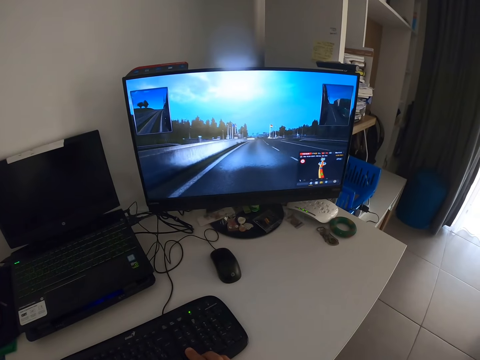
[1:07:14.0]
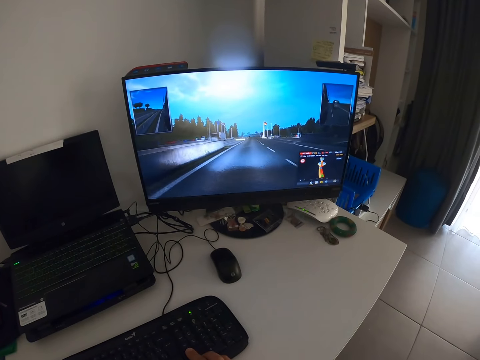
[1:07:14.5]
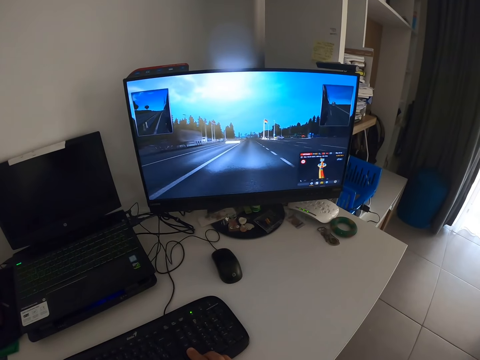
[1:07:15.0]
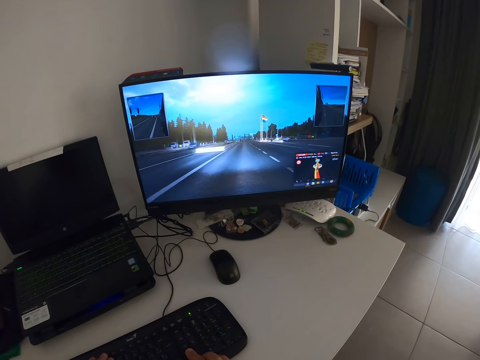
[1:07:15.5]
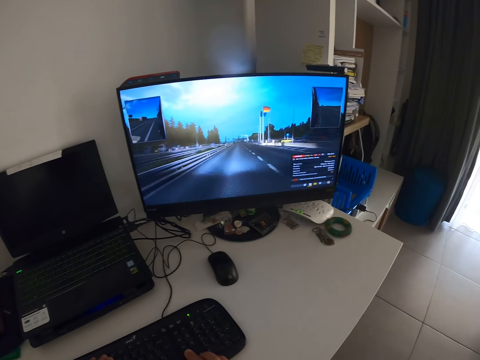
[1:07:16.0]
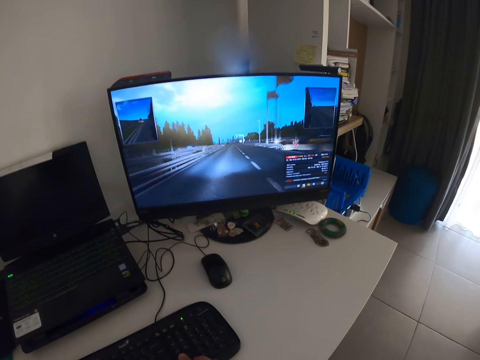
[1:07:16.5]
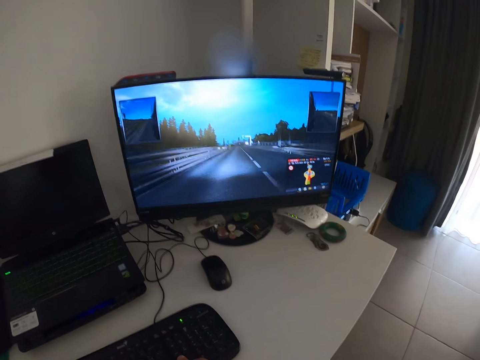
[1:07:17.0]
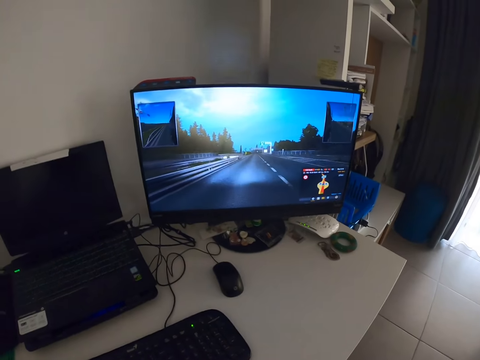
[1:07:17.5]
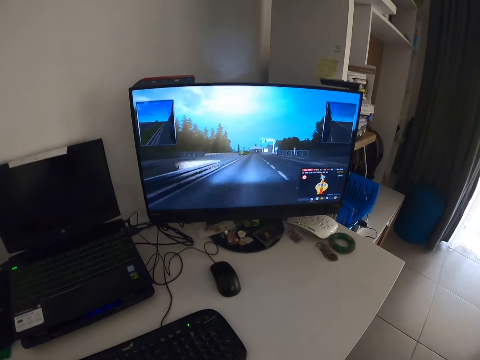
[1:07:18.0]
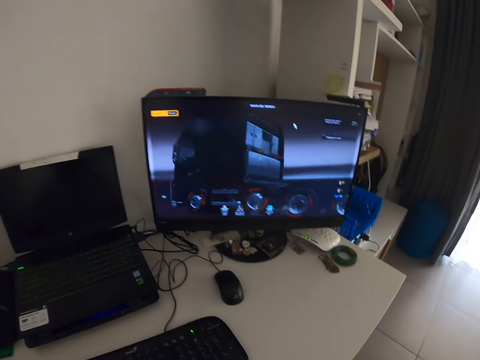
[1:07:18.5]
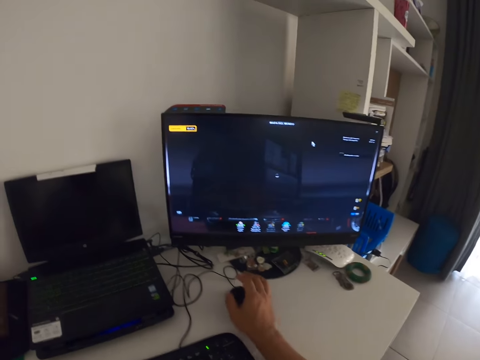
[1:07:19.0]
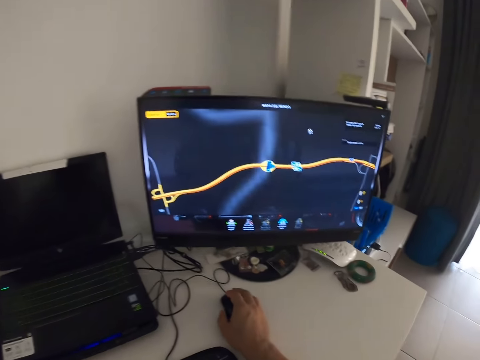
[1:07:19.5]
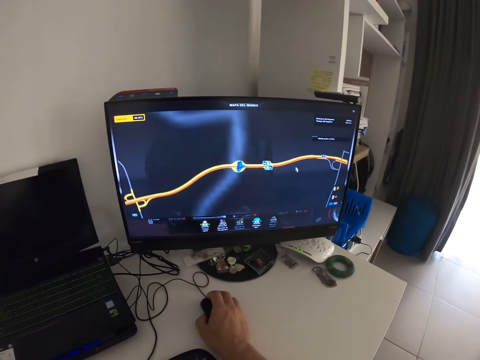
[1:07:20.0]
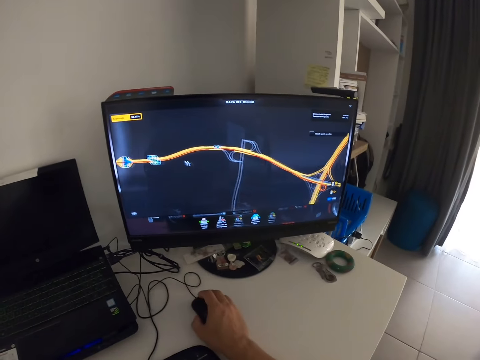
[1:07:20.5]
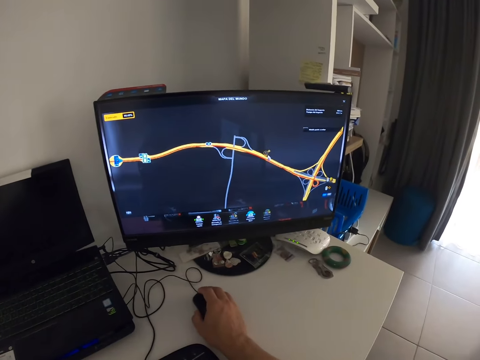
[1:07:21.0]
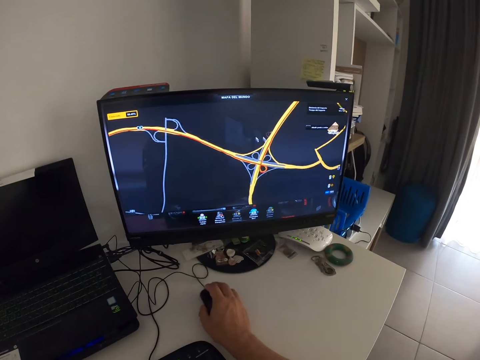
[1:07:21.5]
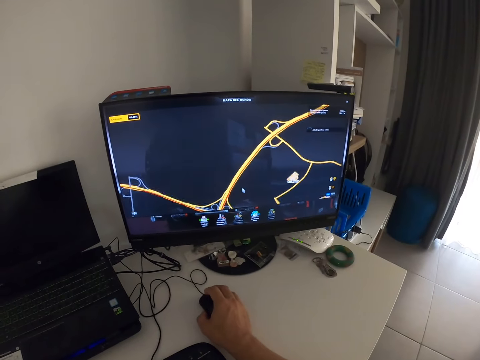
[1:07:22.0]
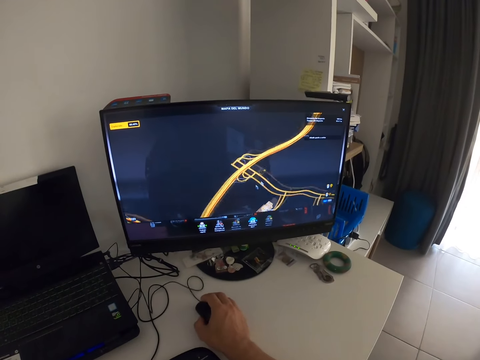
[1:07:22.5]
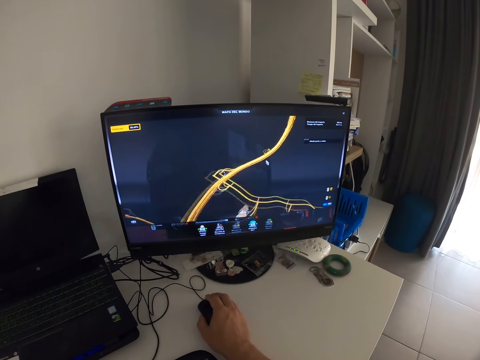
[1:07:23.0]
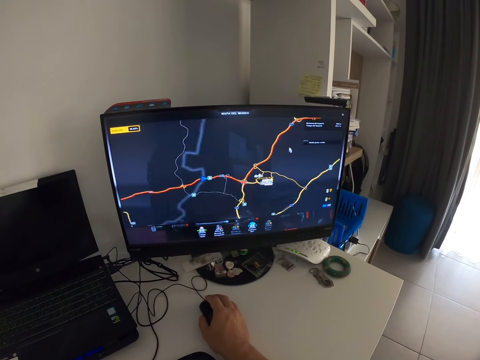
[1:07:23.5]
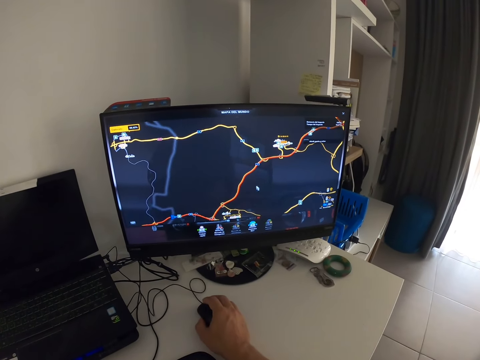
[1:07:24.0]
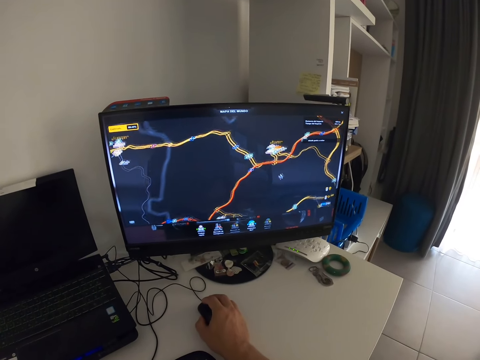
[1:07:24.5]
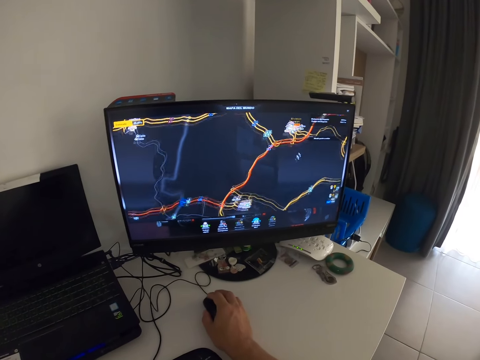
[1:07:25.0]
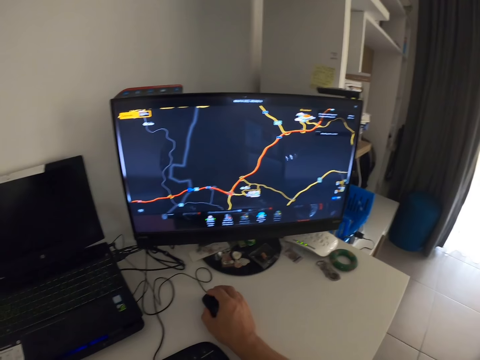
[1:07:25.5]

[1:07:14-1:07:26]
The camera wearer plays a game on the computer. They scroll the mouse. They move the mouse on a table. They scroll the mouse.

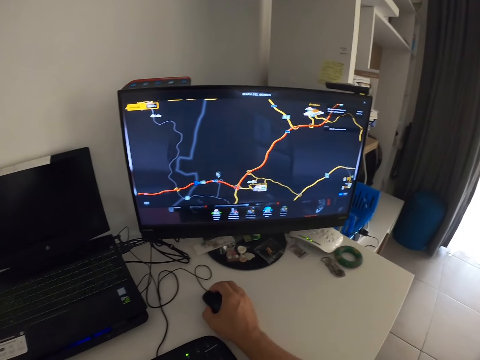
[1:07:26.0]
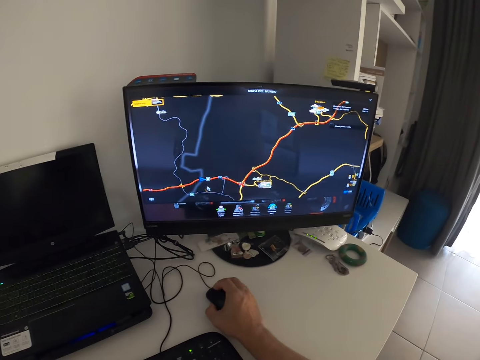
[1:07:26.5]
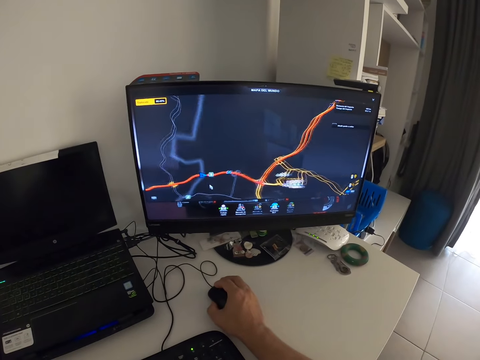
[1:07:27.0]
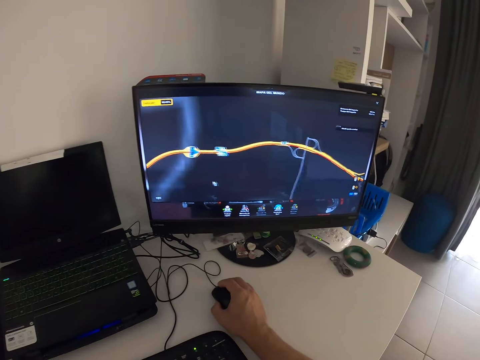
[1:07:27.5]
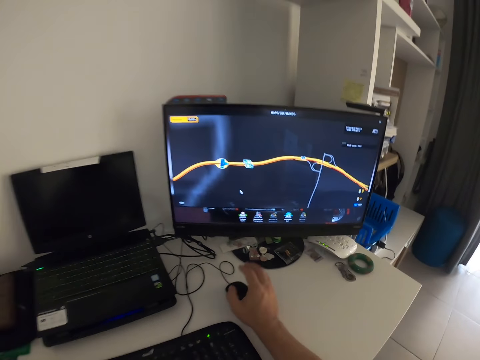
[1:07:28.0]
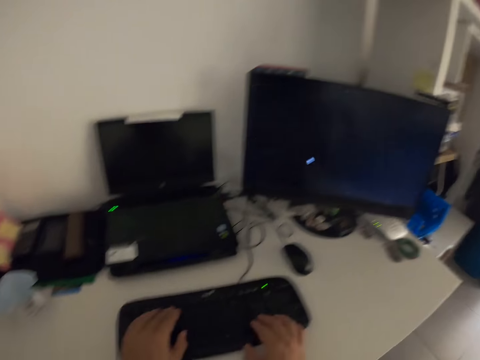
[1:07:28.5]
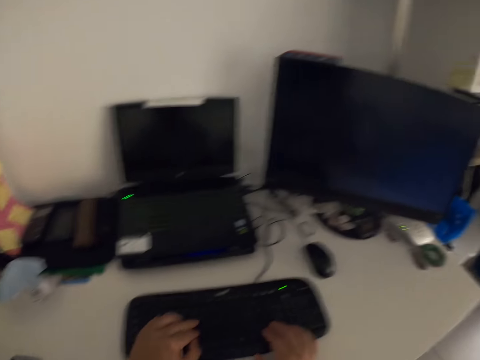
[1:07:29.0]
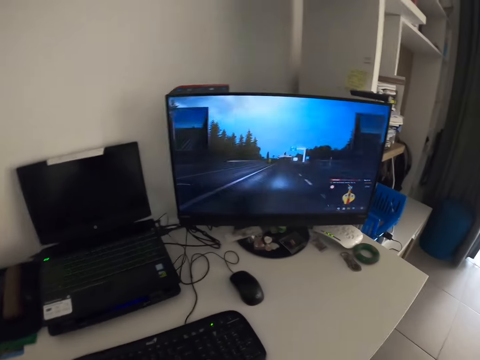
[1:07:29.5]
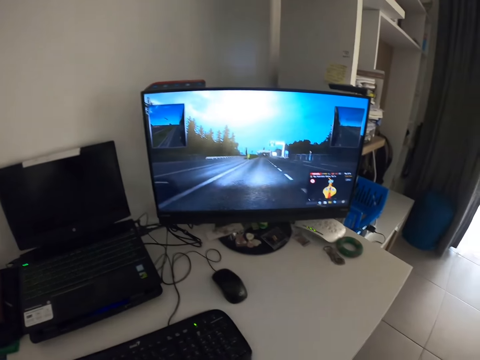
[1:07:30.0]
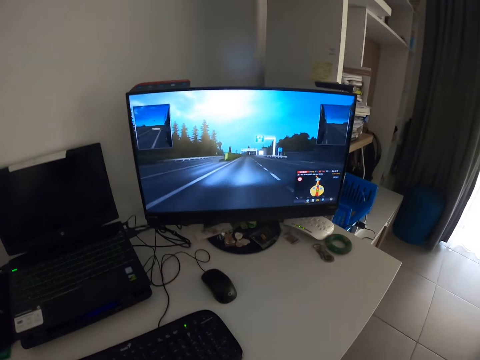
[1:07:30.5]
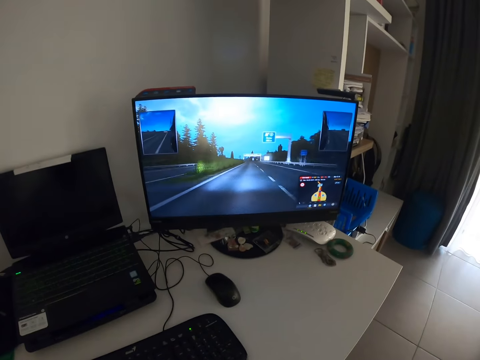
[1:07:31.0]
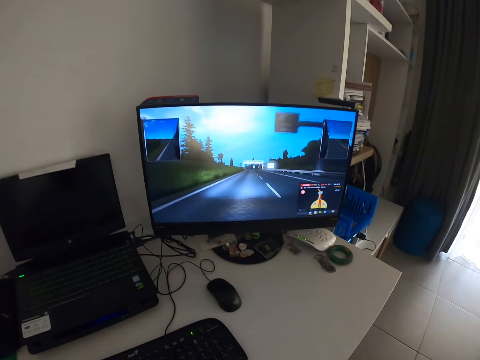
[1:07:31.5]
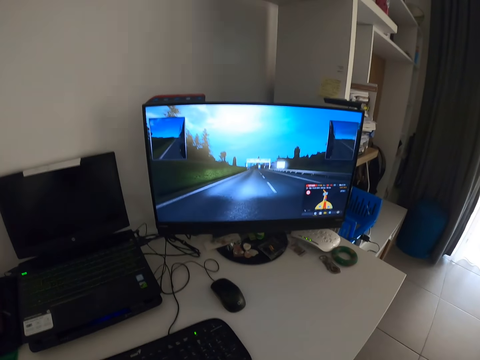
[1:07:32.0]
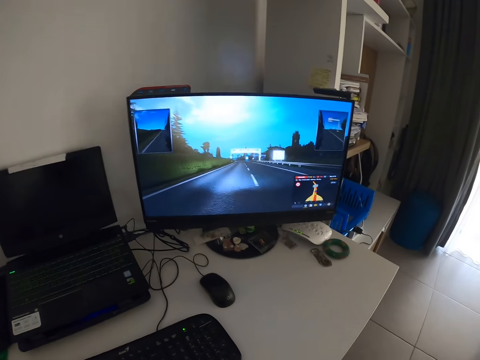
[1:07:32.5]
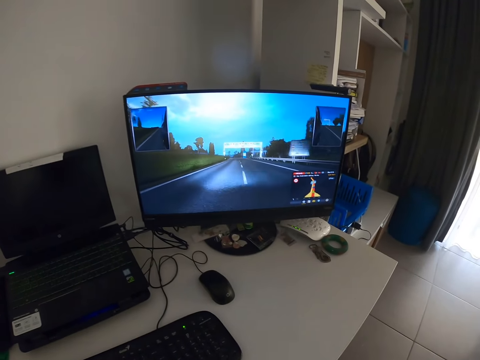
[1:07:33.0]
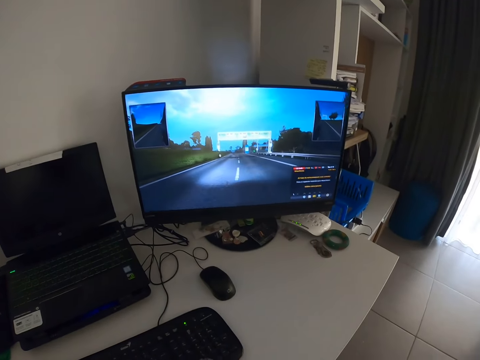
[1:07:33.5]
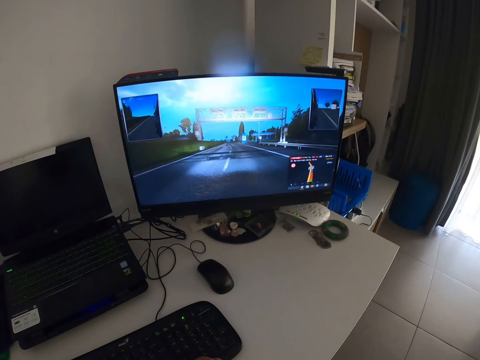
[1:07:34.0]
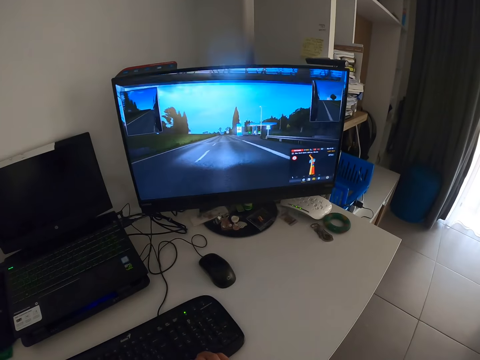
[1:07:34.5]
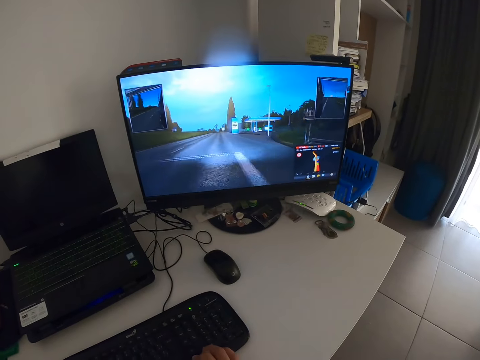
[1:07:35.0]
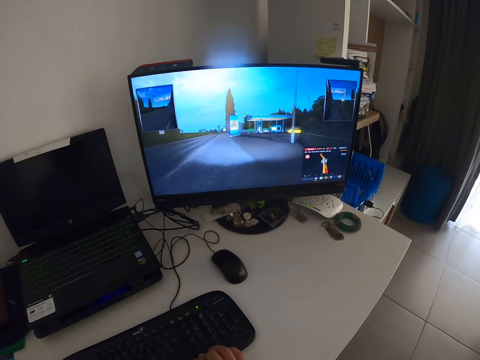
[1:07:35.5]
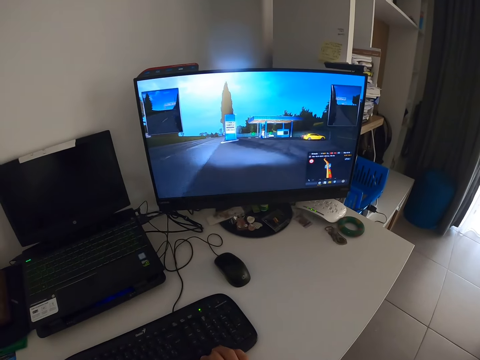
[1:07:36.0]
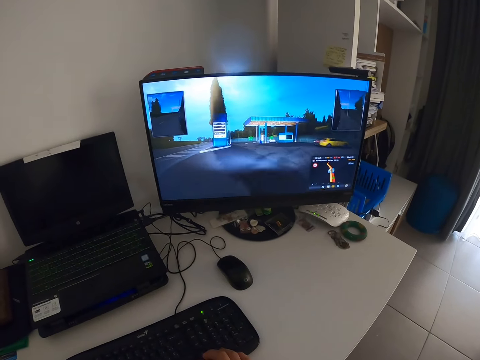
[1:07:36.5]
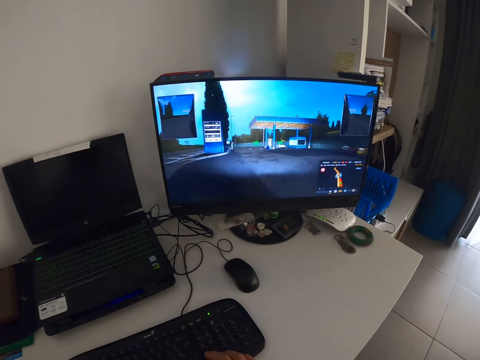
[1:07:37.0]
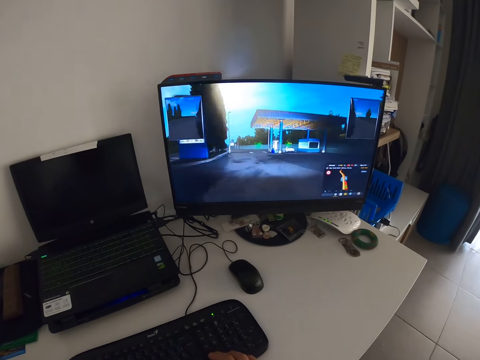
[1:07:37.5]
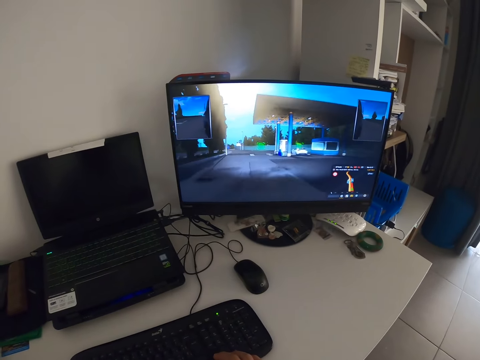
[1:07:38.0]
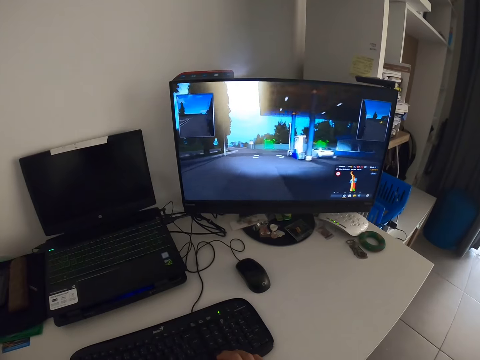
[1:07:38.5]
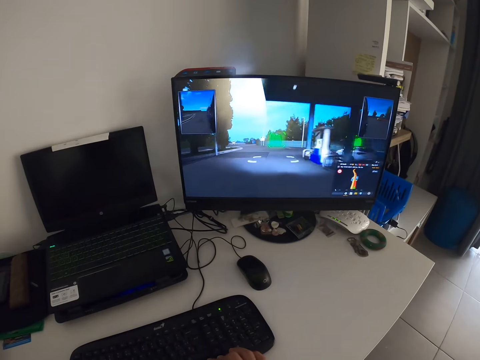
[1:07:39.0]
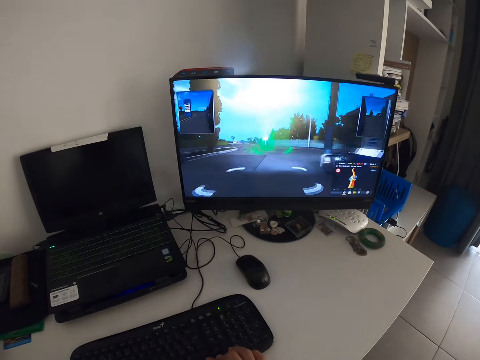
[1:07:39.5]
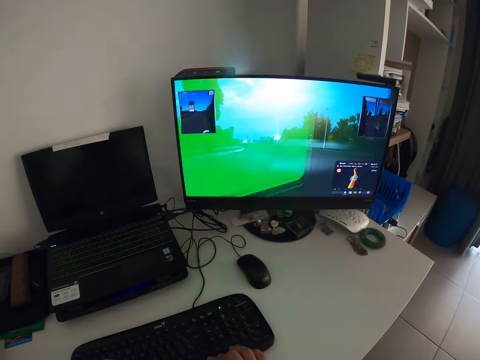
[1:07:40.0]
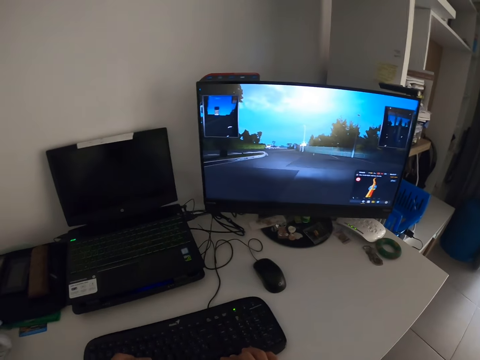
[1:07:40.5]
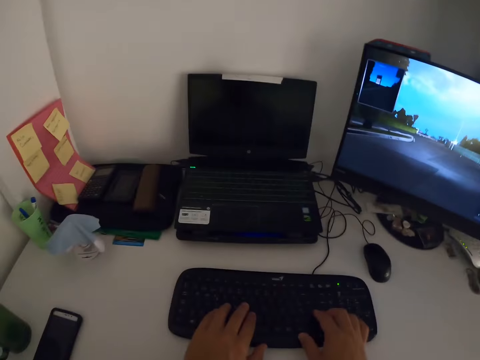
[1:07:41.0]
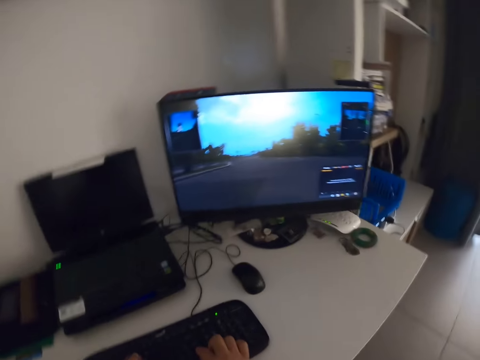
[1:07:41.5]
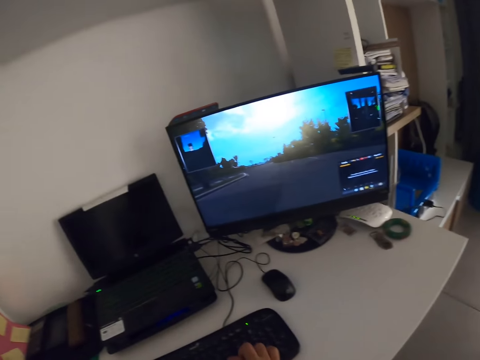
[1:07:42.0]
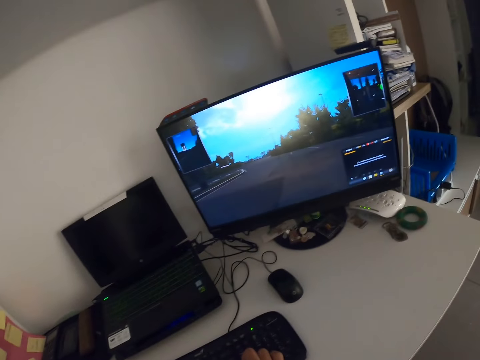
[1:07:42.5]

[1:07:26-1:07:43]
The camera wearer scrolls the mouse. They drop the mouse on the table. They type on the keyboard. They play a game on the computer. They play the game on the computer again. They look around. They type on the keyboard.
